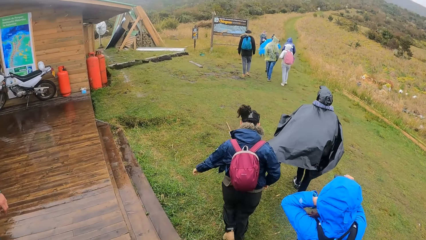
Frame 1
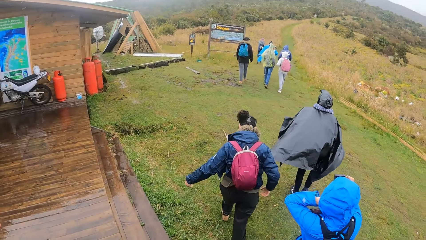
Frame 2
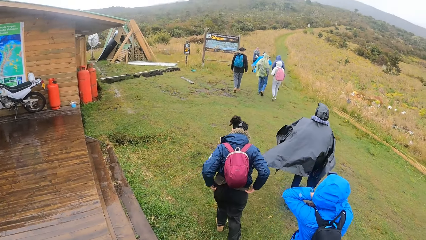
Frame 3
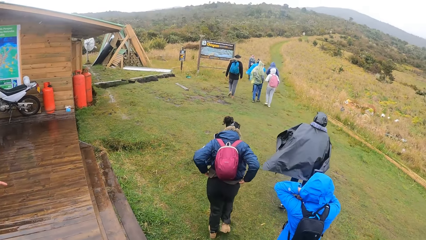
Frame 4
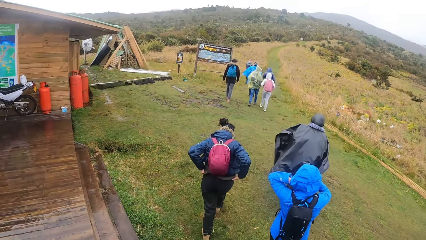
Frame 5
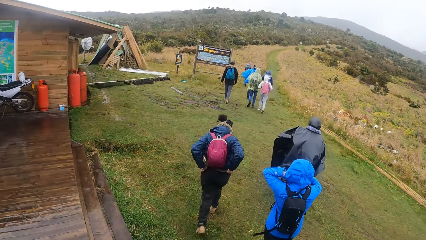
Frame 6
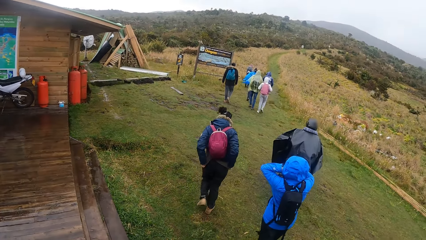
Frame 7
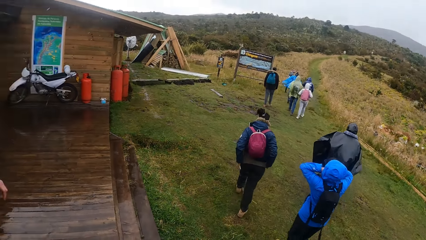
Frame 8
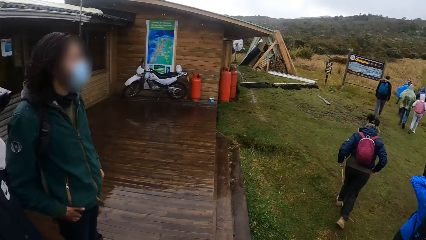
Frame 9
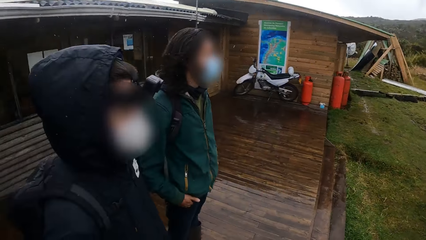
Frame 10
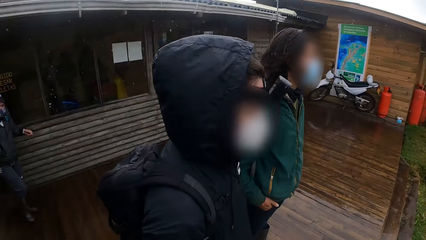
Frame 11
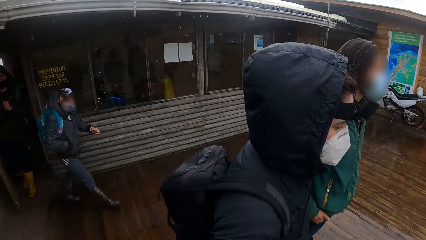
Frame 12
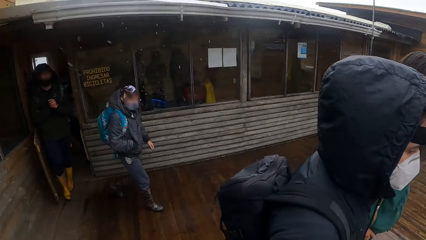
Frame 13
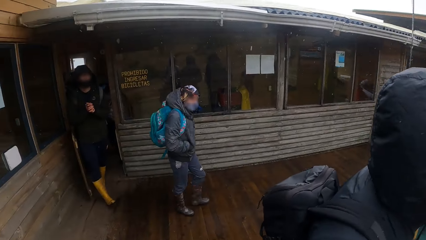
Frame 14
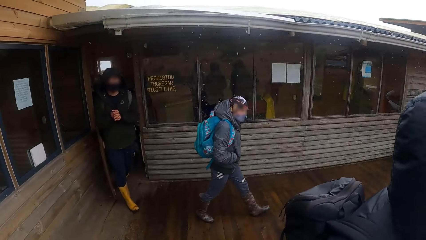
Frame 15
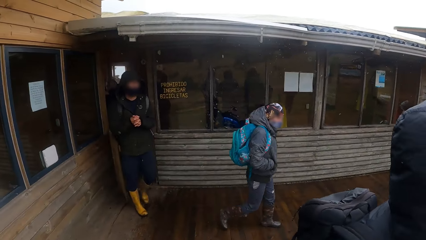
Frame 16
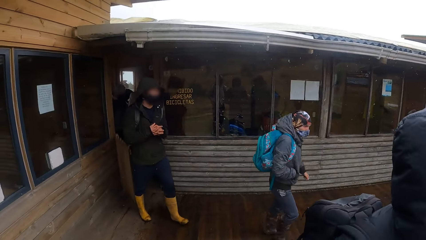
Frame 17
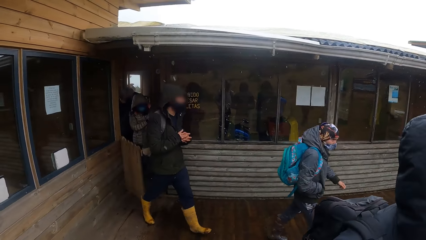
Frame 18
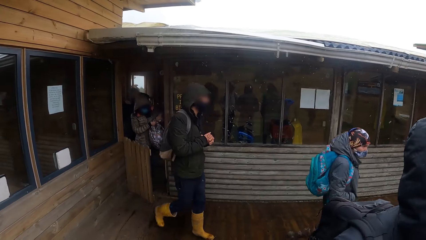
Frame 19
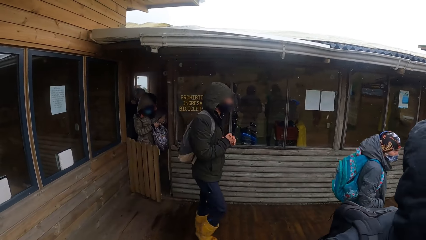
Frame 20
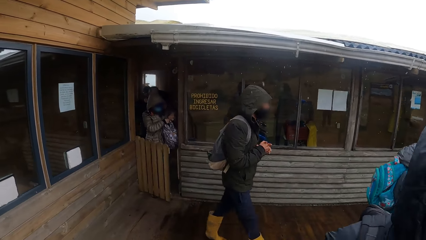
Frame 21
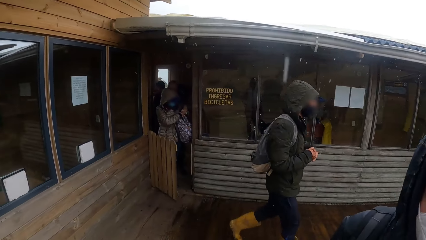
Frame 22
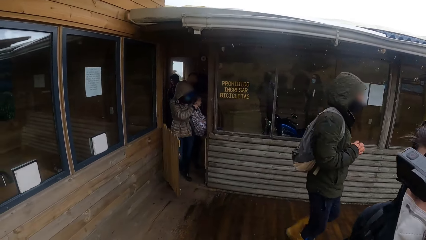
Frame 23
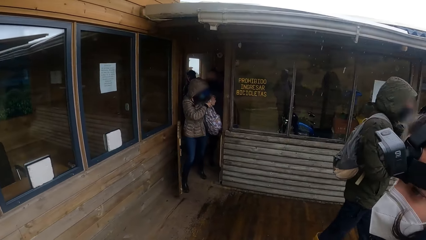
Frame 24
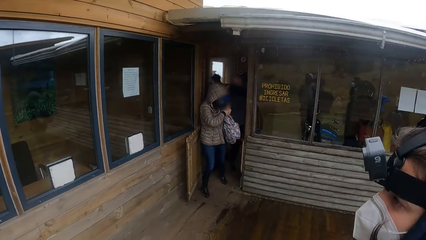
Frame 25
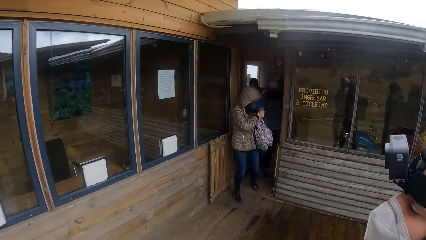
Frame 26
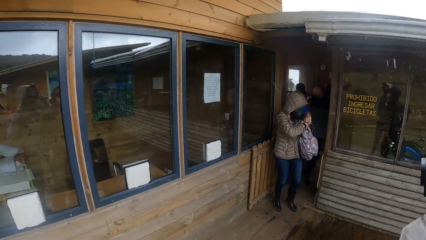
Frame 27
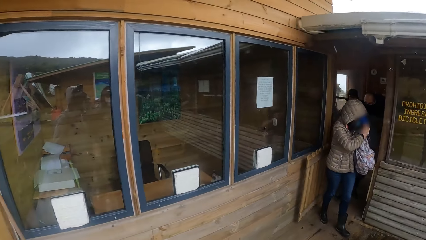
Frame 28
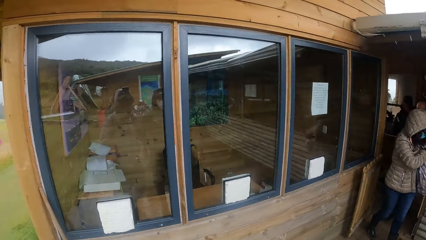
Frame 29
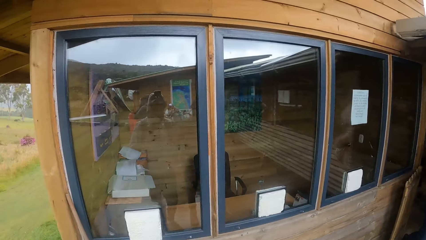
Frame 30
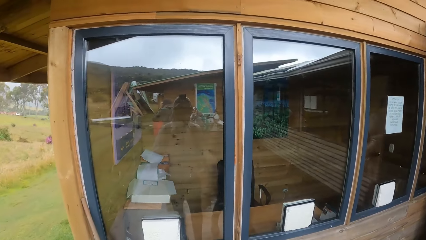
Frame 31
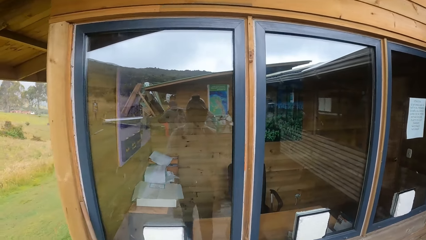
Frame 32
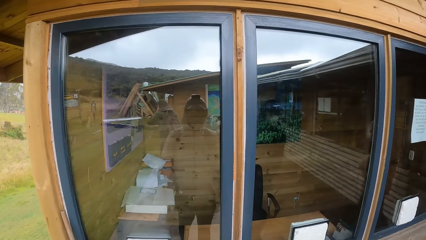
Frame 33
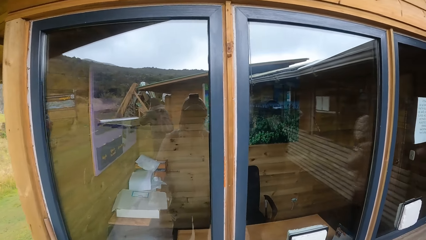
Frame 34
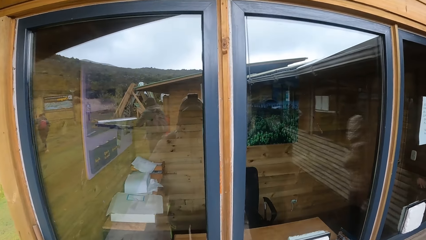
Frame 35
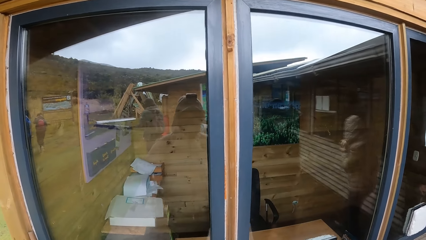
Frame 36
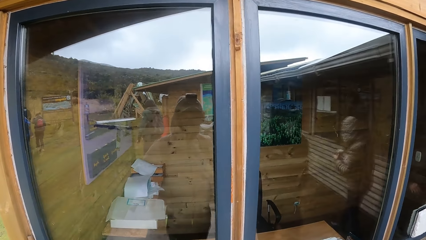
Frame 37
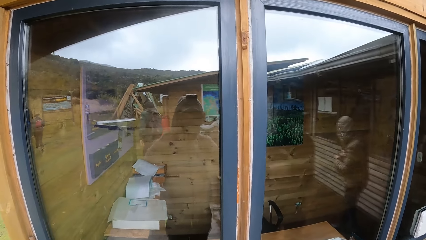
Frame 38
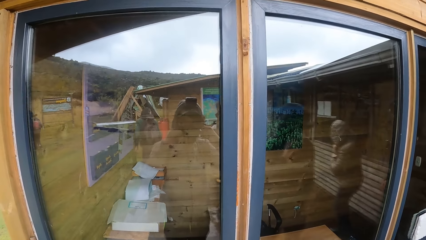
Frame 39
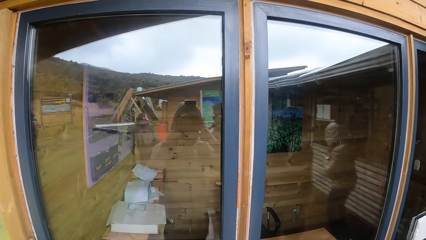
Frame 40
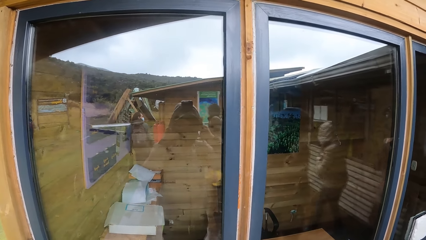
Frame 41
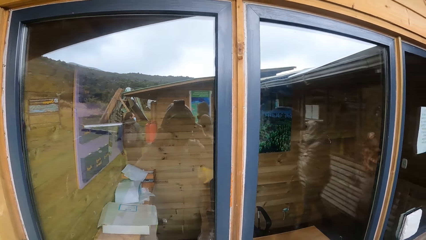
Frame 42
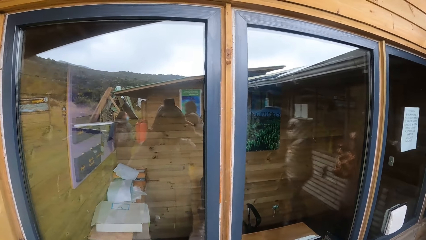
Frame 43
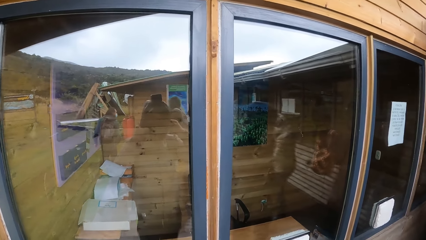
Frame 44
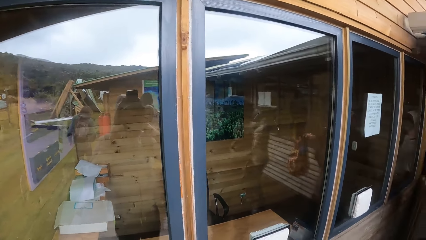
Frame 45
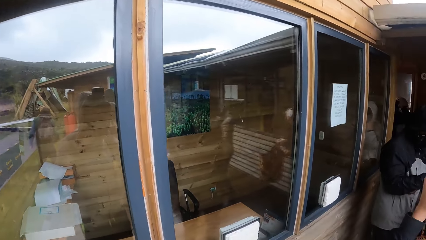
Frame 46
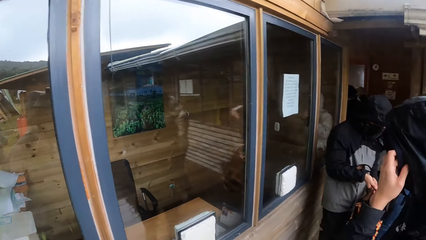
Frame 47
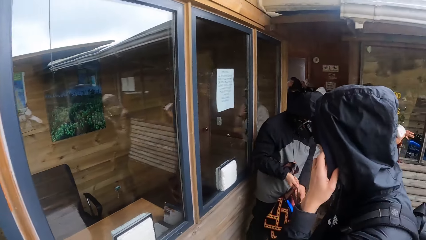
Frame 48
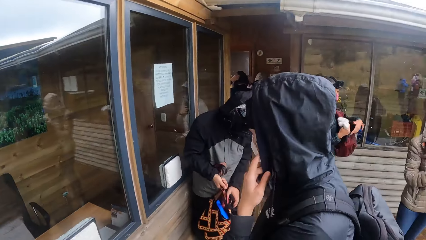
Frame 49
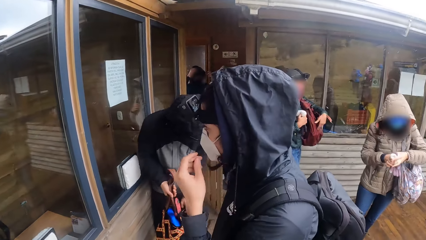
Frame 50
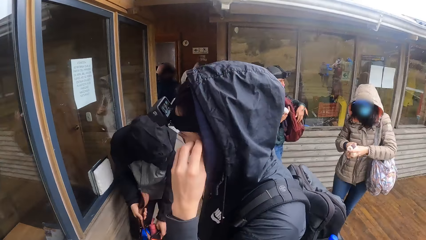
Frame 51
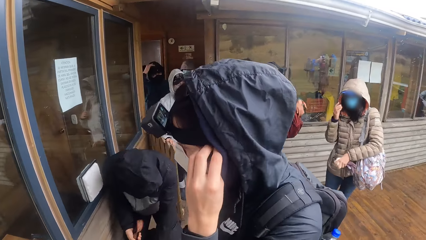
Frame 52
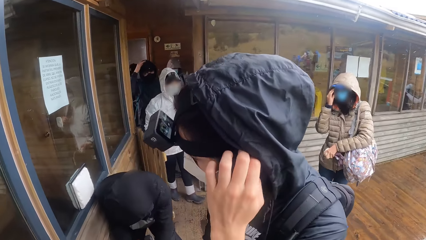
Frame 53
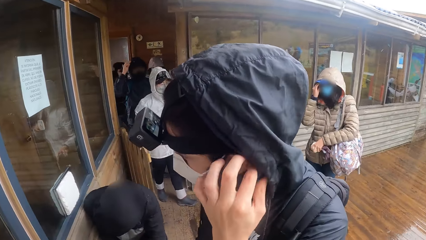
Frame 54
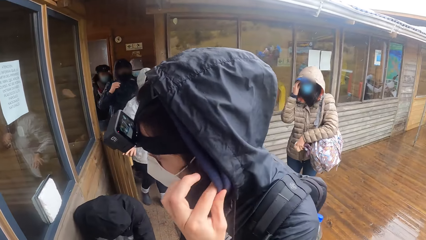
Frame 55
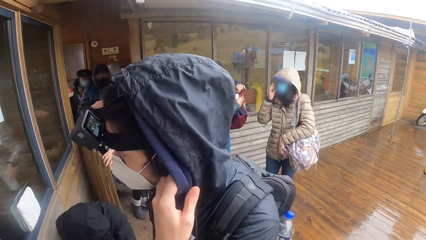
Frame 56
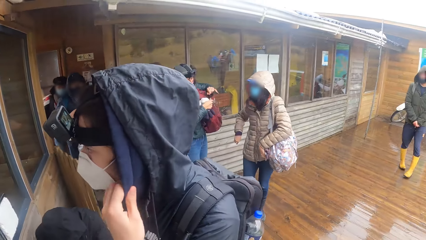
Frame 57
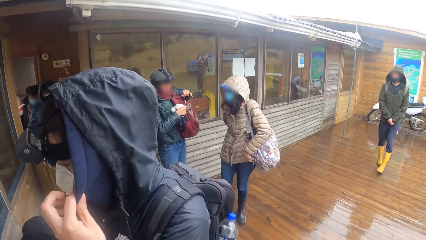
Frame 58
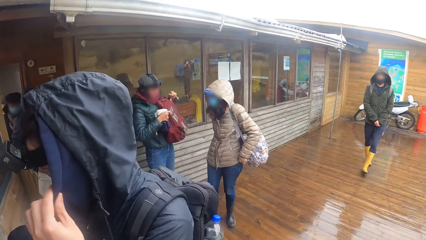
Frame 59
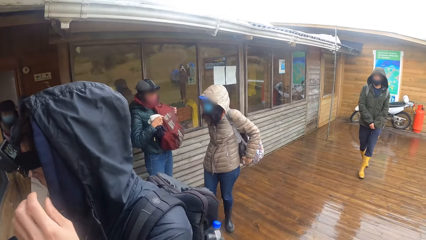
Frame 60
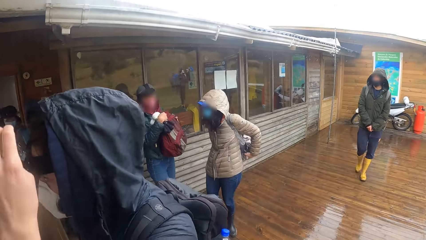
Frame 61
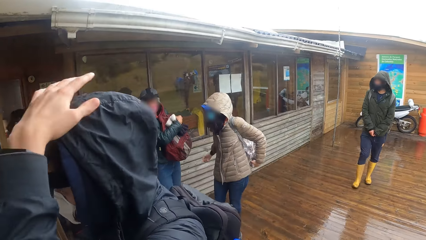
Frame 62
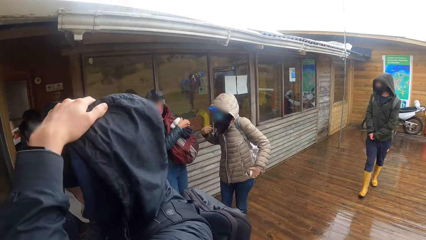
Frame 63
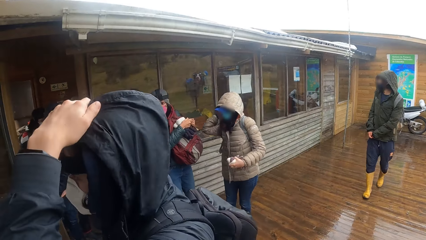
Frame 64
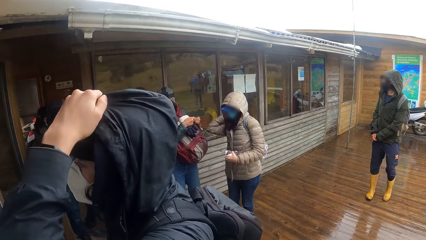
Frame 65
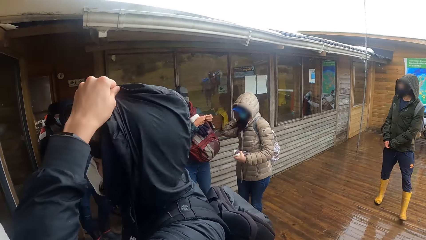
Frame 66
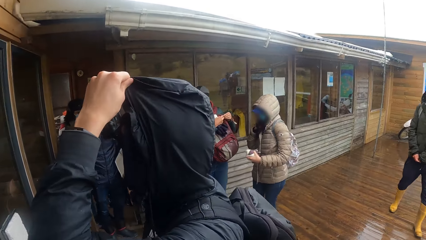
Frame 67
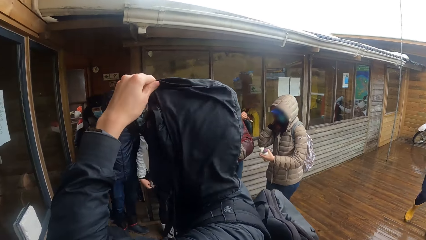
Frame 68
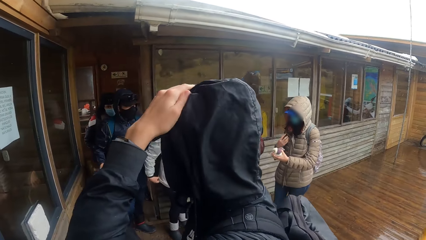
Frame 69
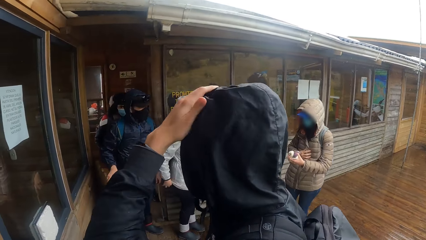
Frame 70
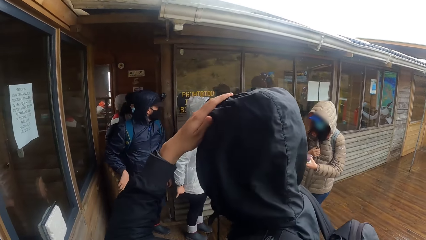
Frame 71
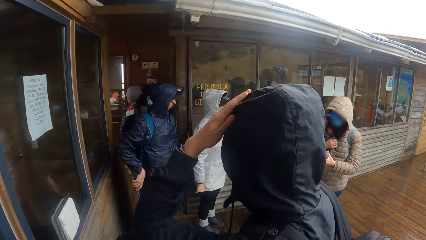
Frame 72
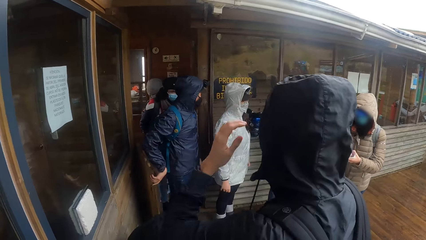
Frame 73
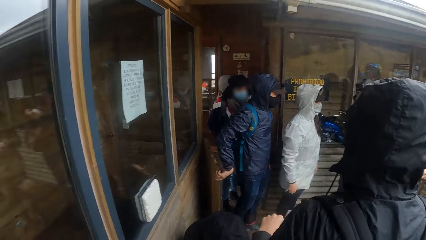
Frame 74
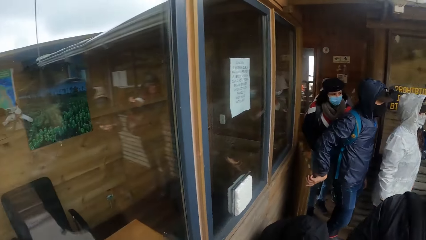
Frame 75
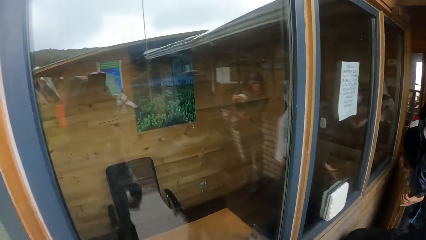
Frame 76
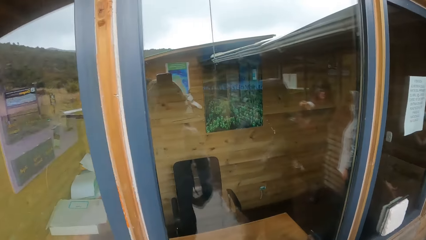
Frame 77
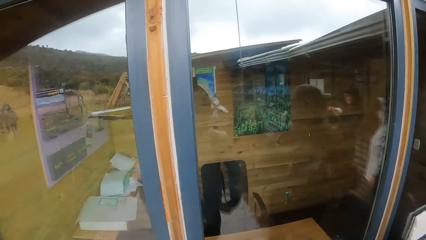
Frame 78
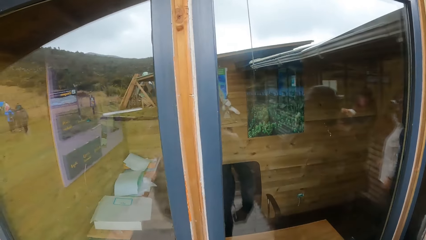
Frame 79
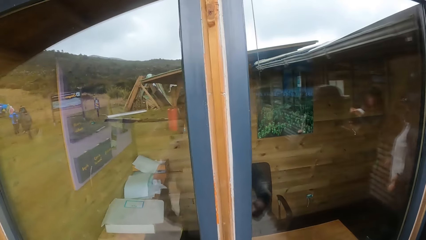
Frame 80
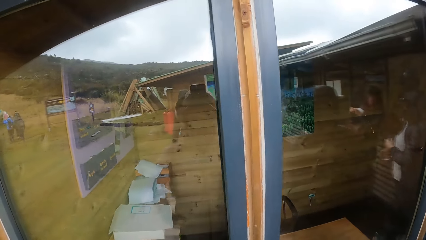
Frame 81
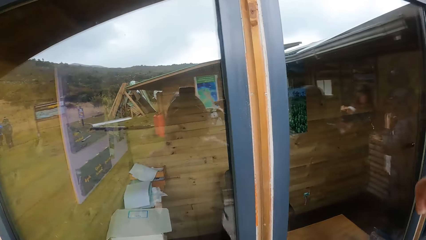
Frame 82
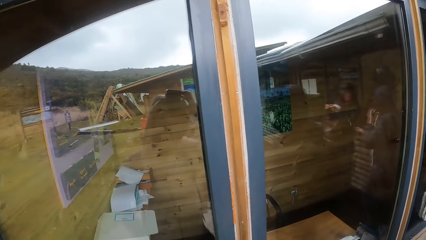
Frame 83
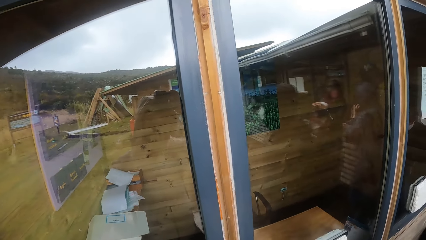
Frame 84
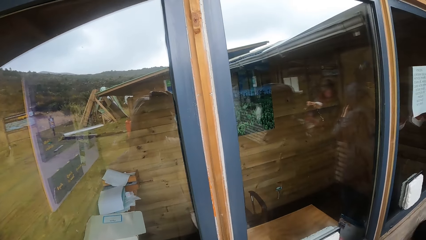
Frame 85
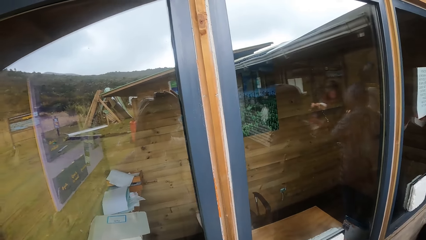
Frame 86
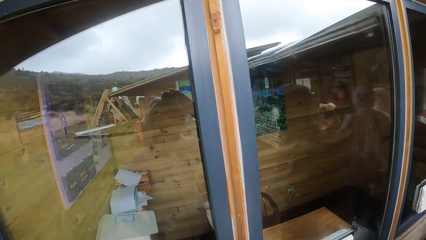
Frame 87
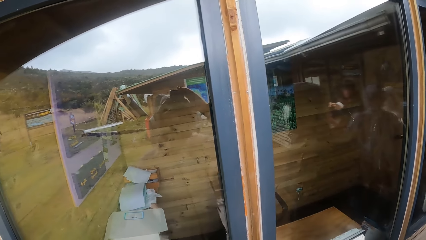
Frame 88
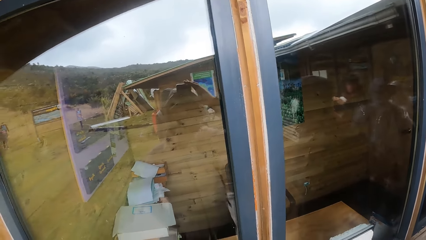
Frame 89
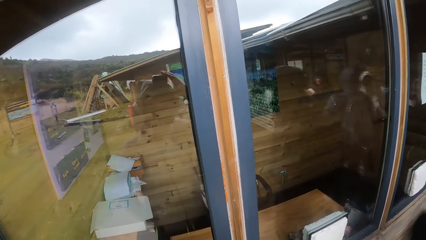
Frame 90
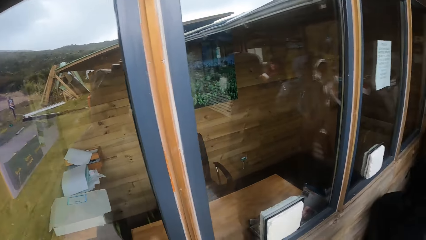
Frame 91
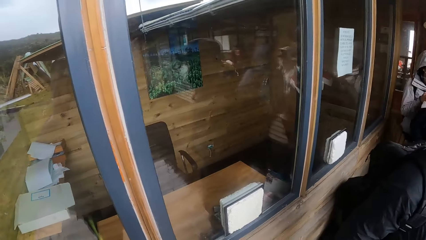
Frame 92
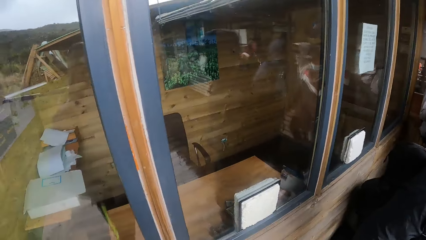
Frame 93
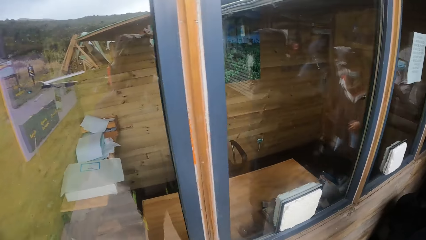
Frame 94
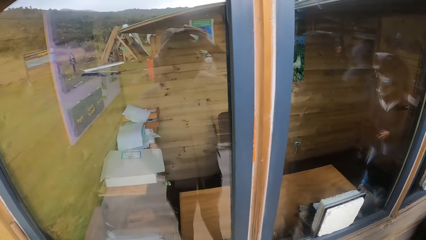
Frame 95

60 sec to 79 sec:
The camera wearer looks around. A man adjusts a hoodie on his jacket with his left hand. The man covers his head. The camera wearer raises his right hand towards his head and adjusts a camera on his head with his right hand.
